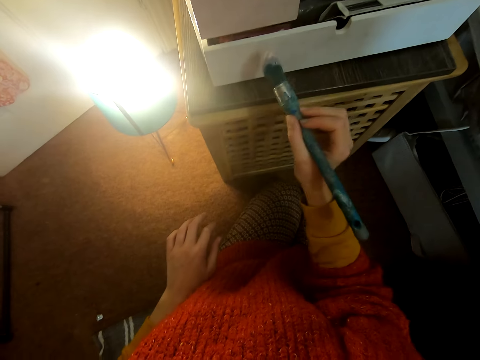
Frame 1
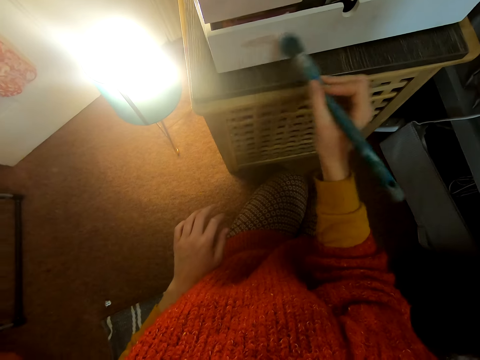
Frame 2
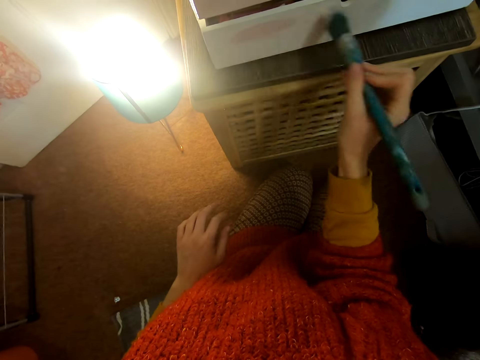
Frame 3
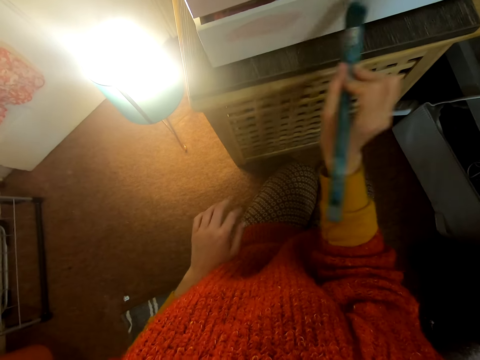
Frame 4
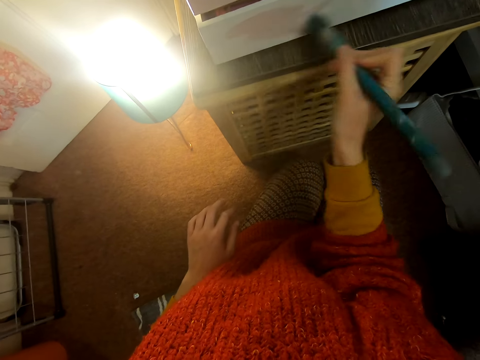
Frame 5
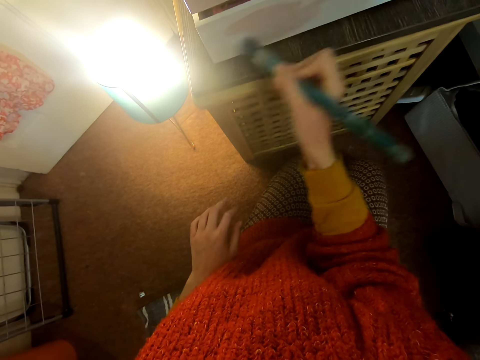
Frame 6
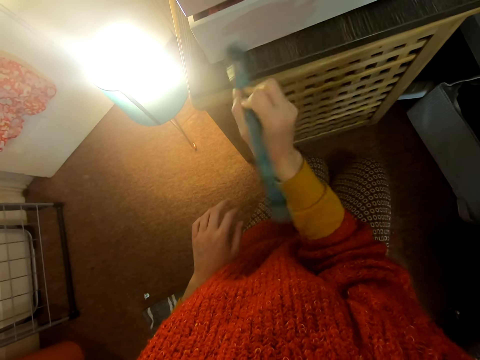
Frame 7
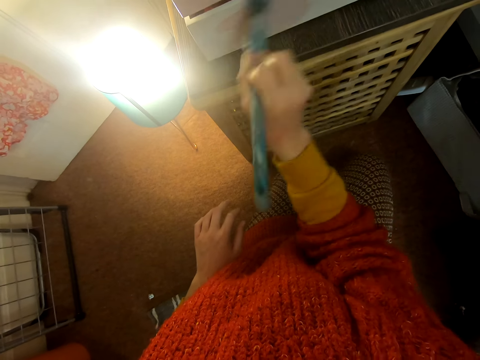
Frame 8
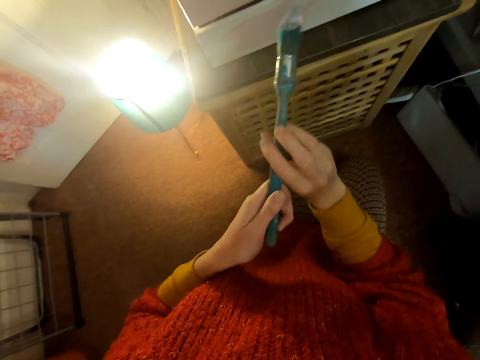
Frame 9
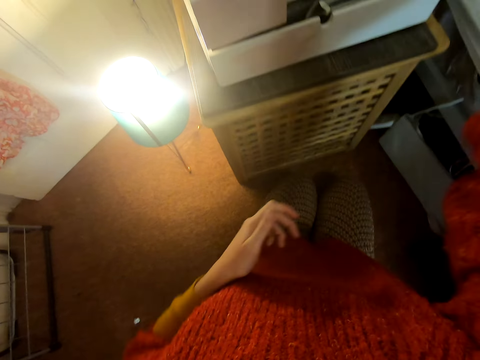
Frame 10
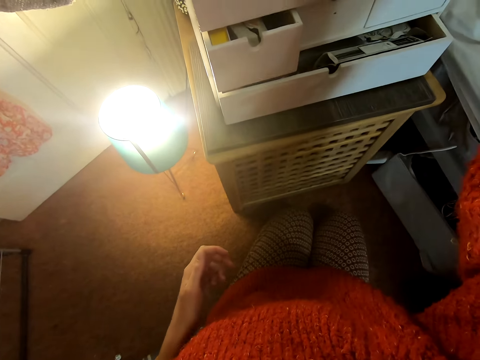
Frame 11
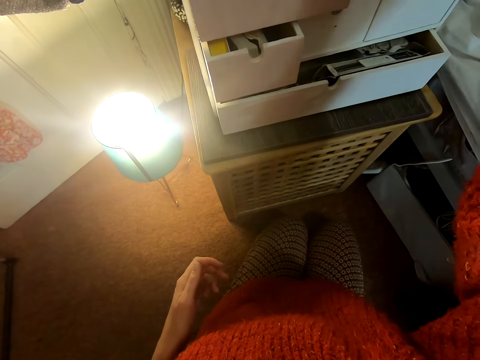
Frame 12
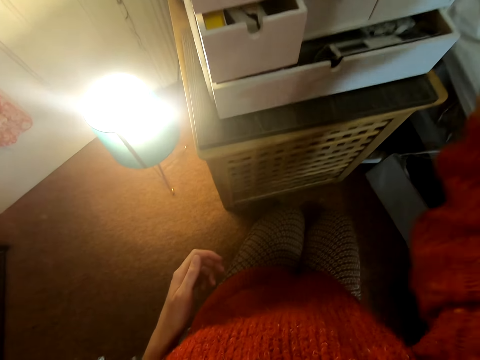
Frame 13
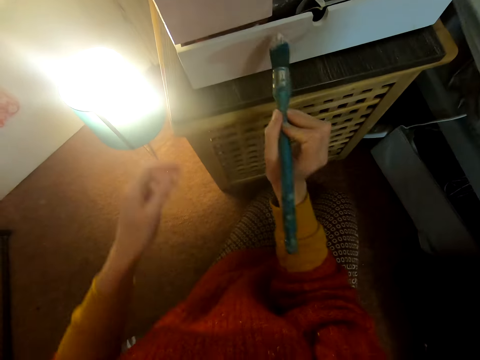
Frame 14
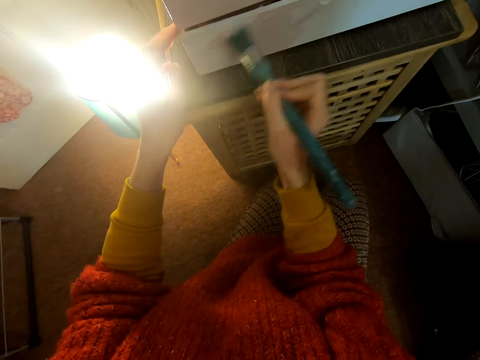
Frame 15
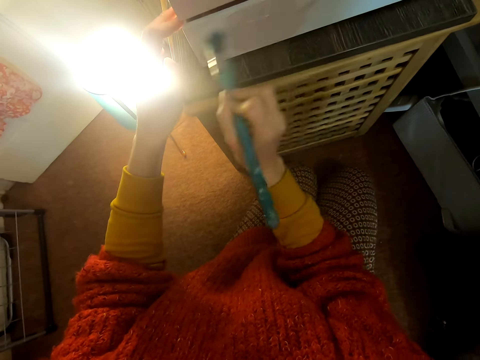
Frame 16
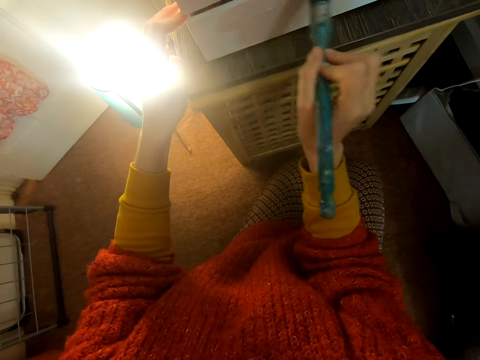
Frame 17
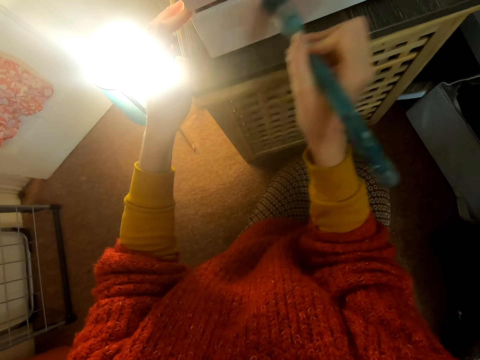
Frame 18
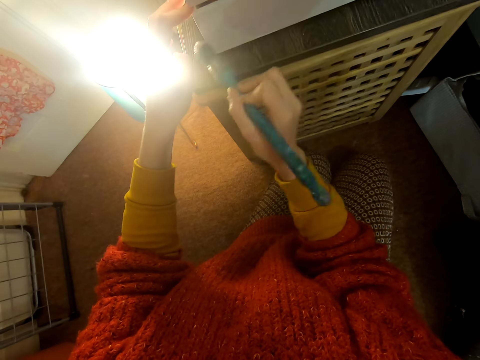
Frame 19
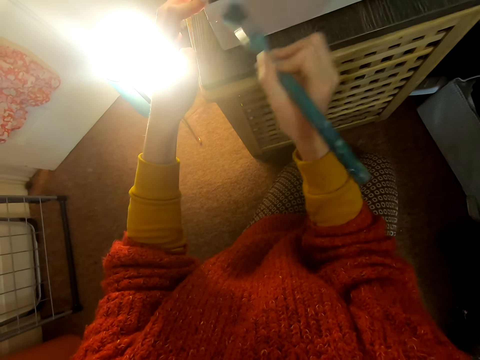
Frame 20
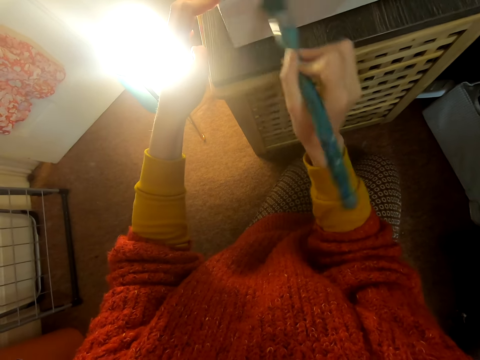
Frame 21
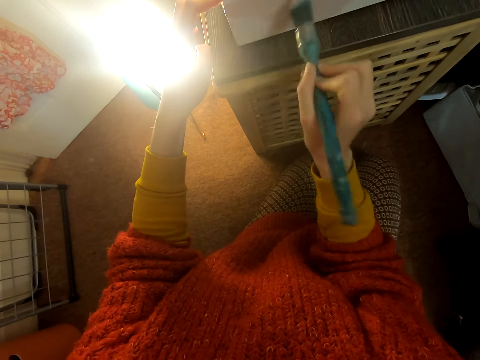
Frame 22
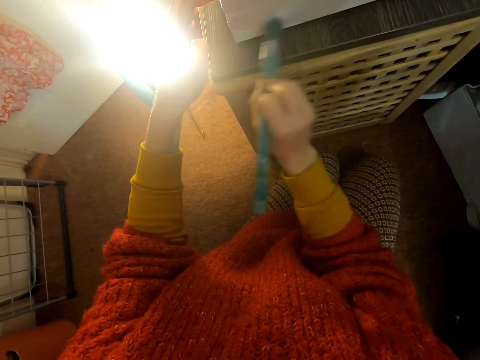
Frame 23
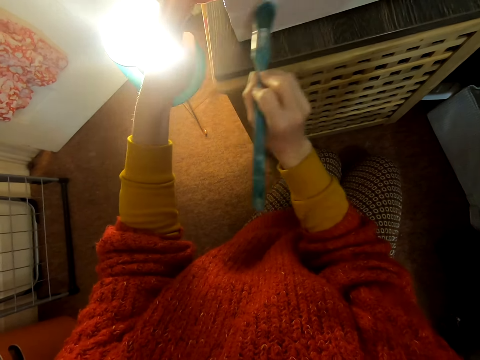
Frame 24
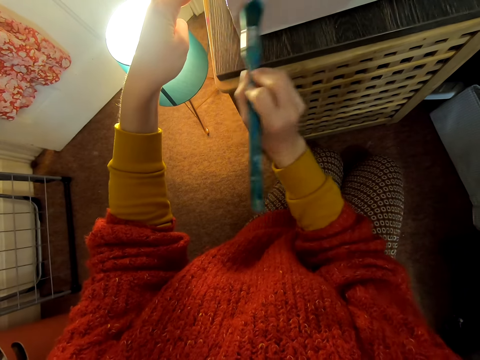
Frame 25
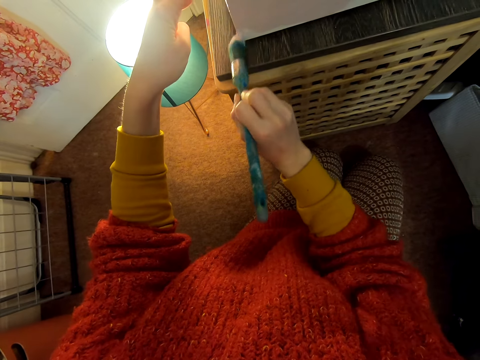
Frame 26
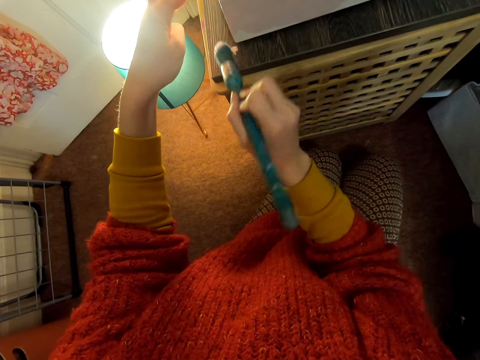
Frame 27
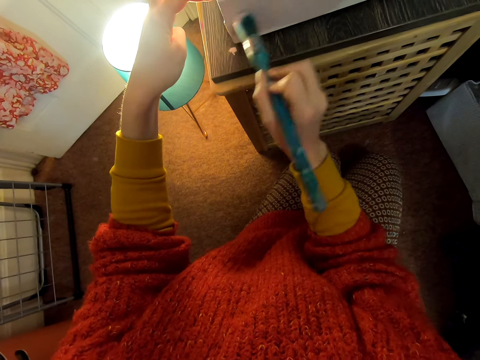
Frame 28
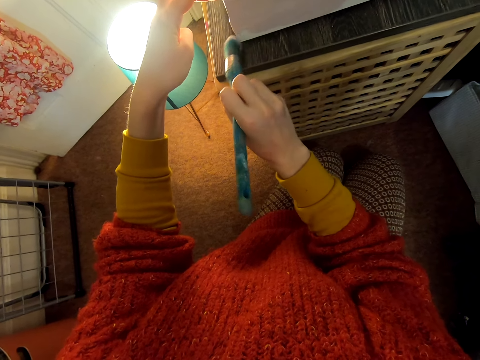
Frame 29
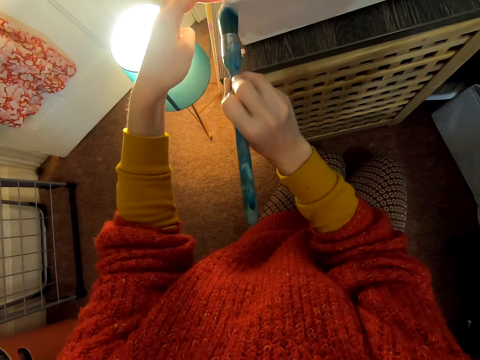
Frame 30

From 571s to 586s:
The camera wearer moves the brush. They paint the chest of drawers. They hold the brush with both hands. They lift the brush. They paint the chest of drawers. They move the brush. They paint the chest of drawers.

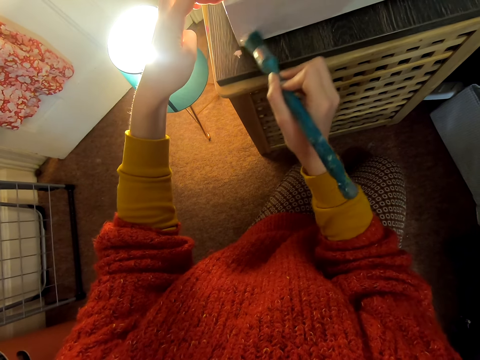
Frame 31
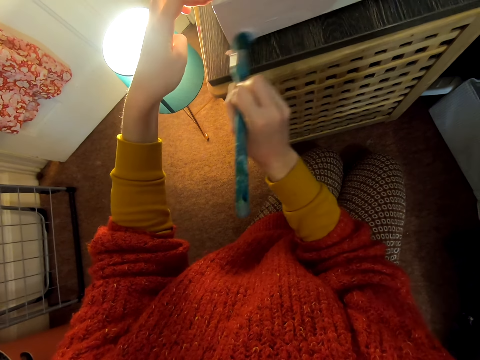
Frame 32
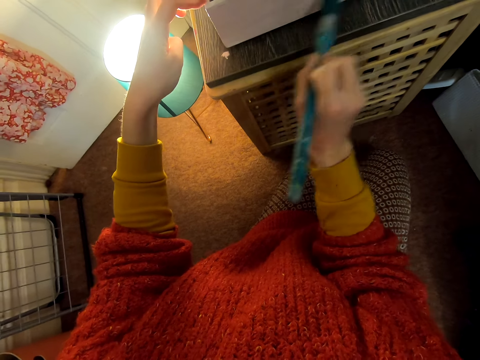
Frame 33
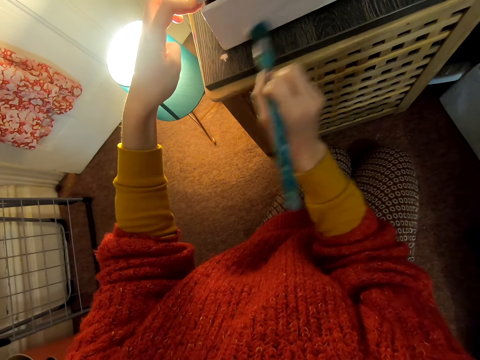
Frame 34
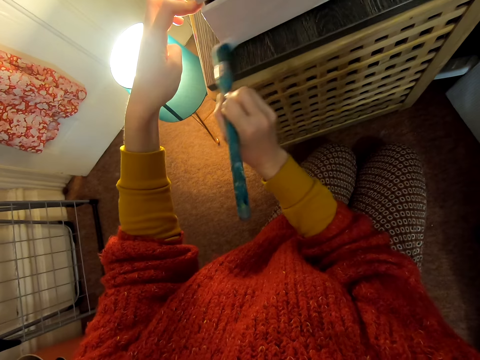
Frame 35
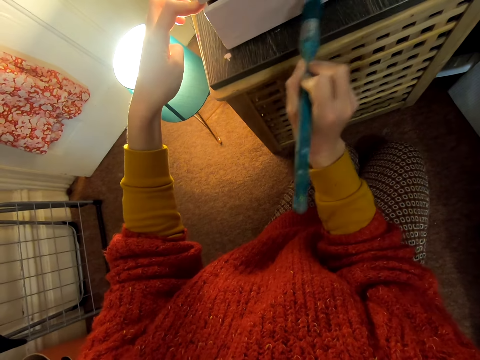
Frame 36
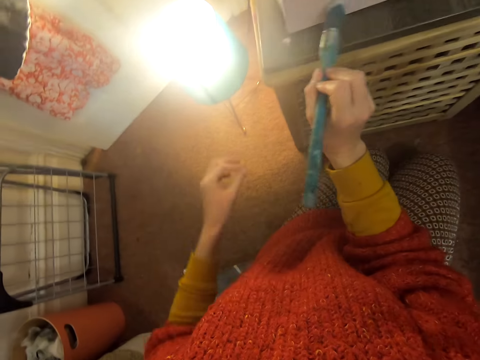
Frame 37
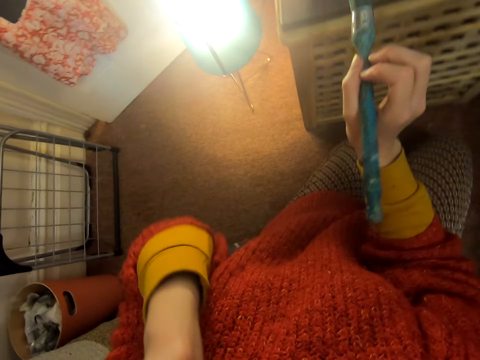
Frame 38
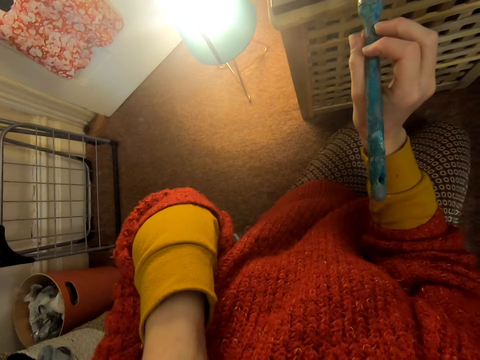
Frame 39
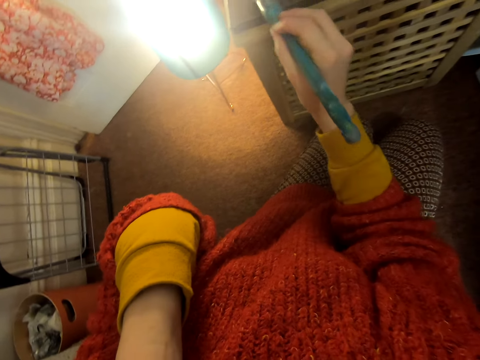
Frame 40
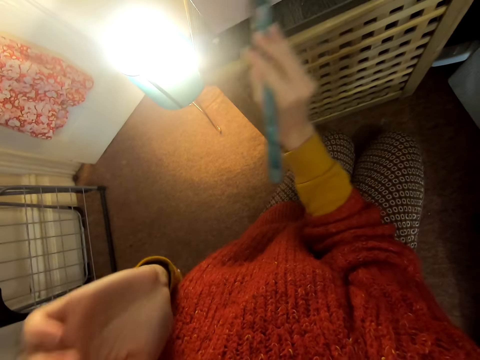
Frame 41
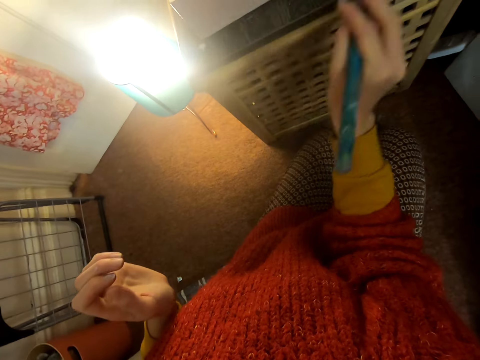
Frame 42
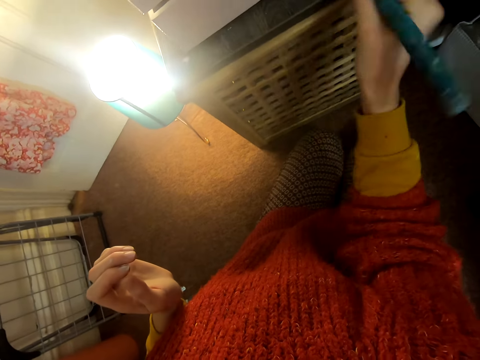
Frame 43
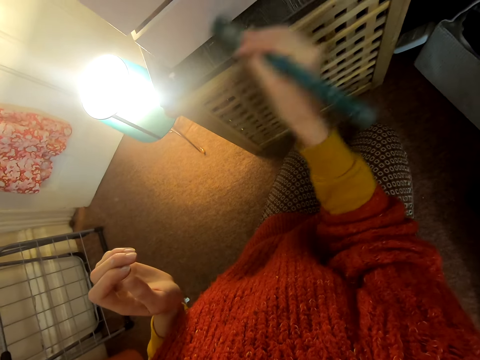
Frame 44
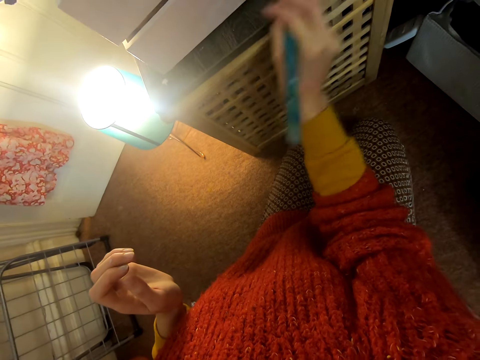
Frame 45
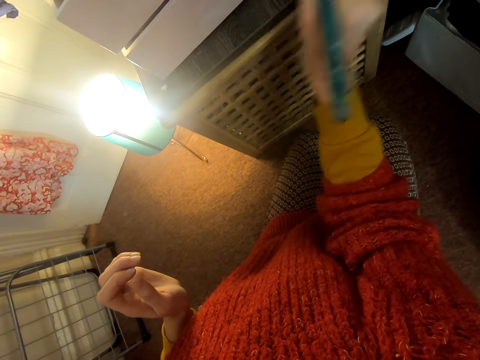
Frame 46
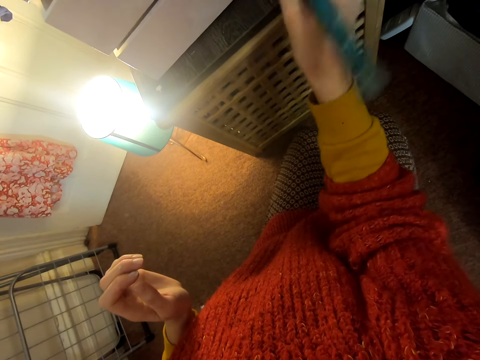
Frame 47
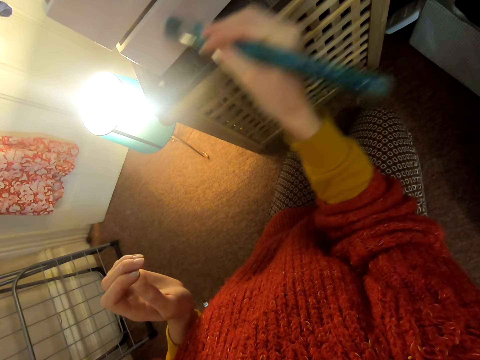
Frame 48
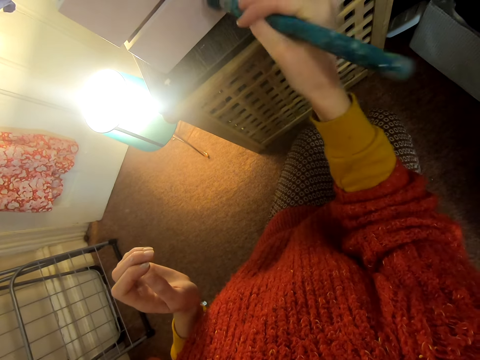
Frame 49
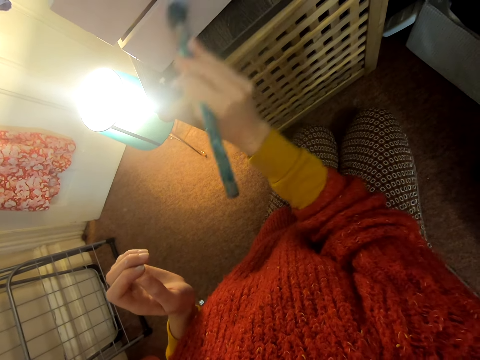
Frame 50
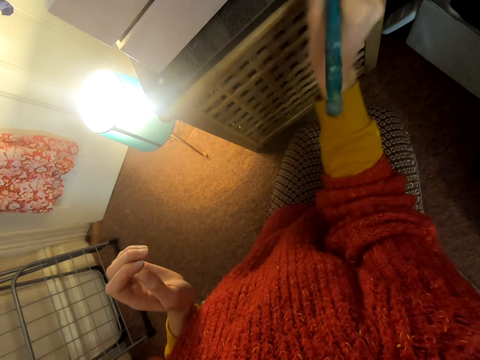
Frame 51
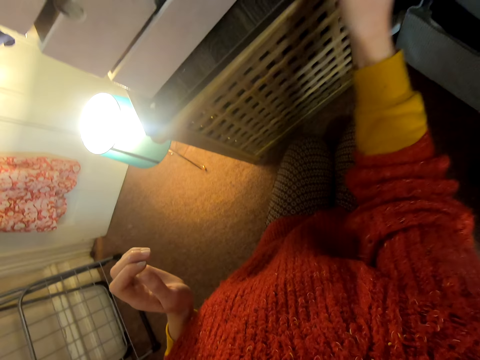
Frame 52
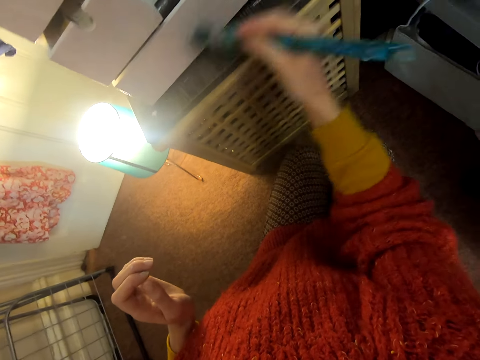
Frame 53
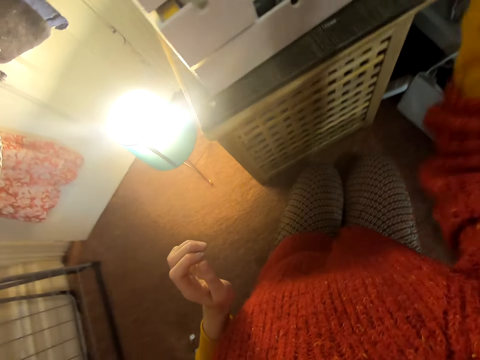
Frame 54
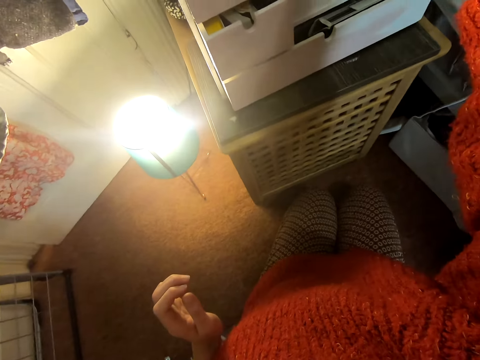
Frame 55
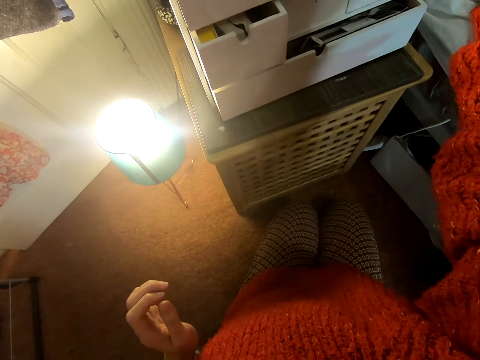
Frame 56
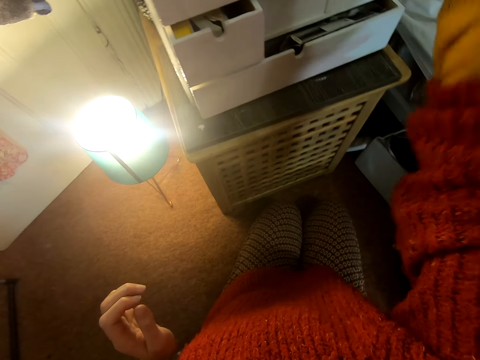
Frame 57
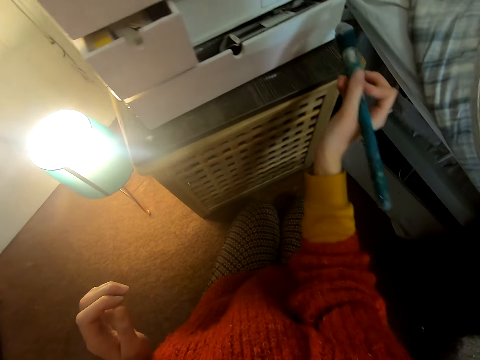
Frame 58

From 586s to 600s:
The camera wearer lifts the left hand. She paints the chest of drawers. She lifts the left hand. She touches her face. She paints the chest of drawers. She lifts the brush. She paints the chest of drawers. She moves the right hand.
